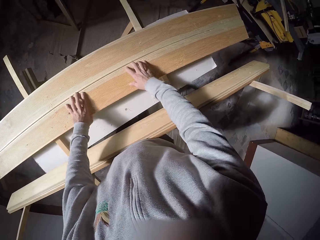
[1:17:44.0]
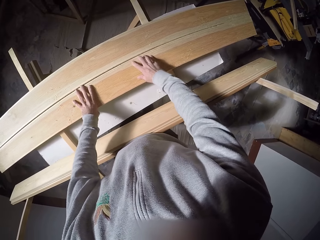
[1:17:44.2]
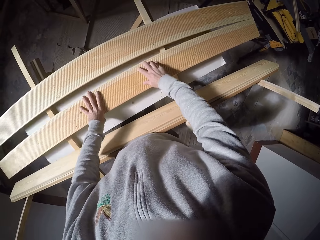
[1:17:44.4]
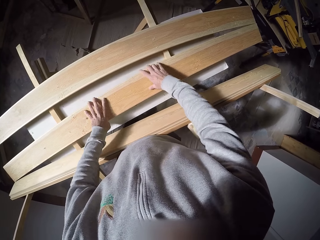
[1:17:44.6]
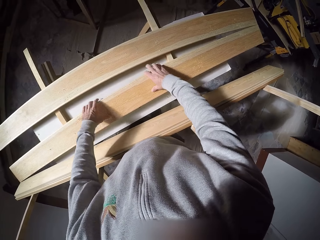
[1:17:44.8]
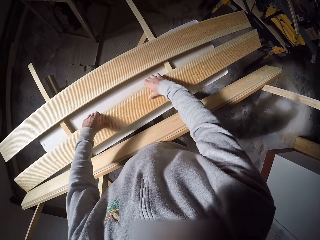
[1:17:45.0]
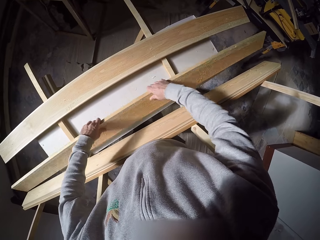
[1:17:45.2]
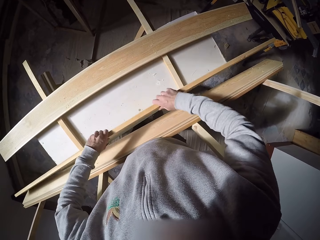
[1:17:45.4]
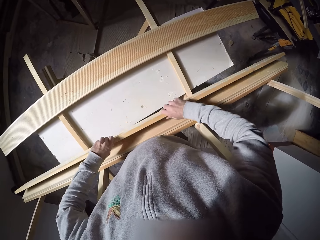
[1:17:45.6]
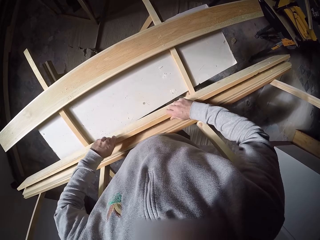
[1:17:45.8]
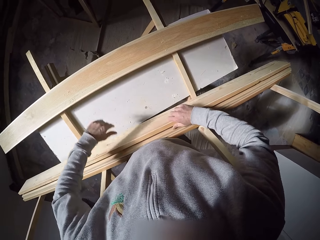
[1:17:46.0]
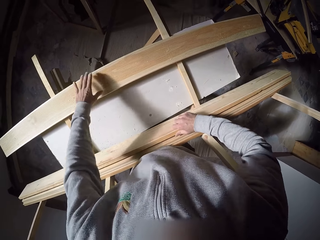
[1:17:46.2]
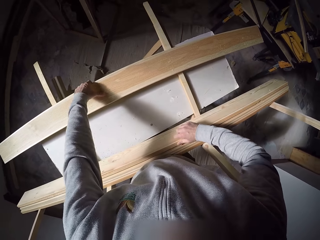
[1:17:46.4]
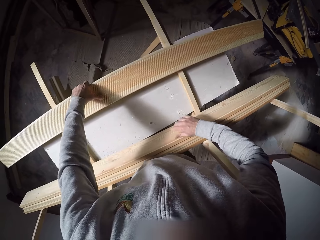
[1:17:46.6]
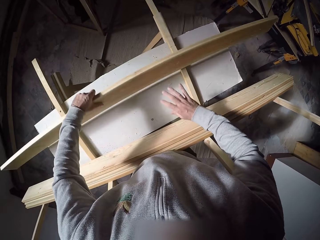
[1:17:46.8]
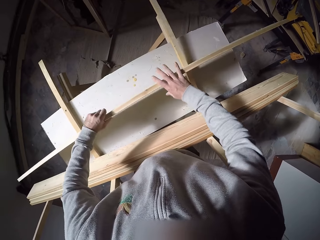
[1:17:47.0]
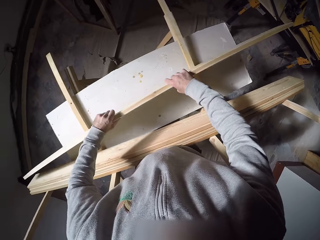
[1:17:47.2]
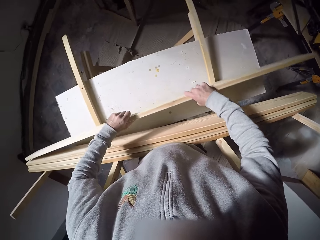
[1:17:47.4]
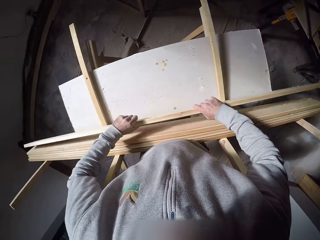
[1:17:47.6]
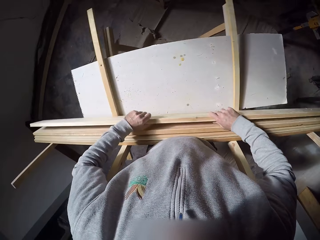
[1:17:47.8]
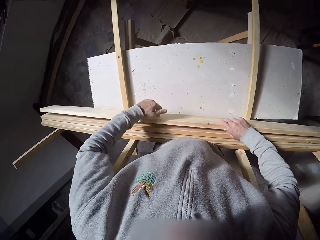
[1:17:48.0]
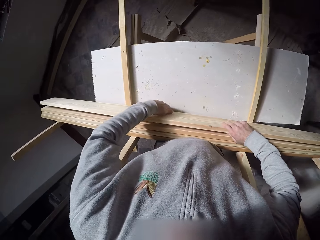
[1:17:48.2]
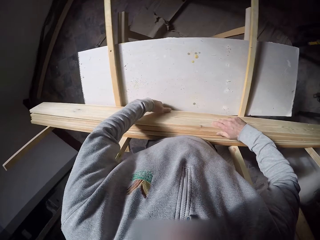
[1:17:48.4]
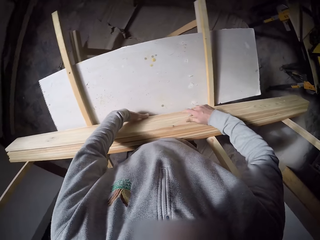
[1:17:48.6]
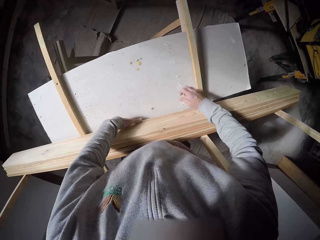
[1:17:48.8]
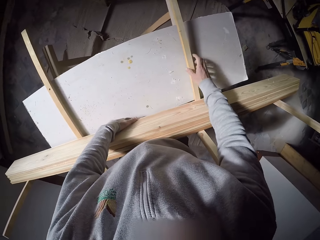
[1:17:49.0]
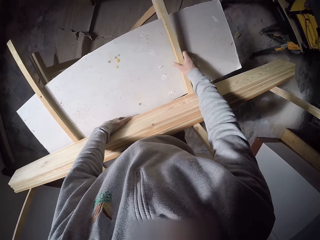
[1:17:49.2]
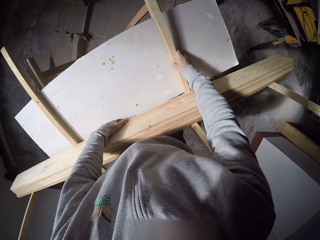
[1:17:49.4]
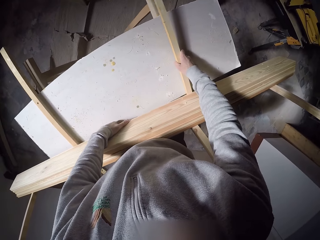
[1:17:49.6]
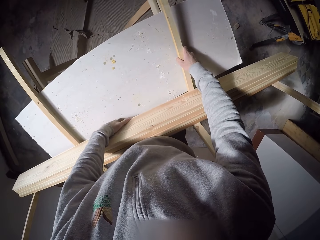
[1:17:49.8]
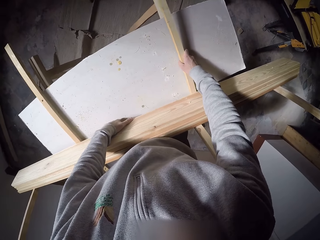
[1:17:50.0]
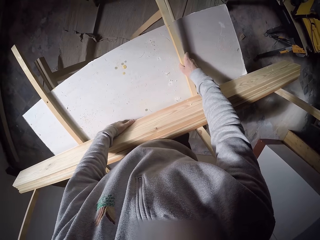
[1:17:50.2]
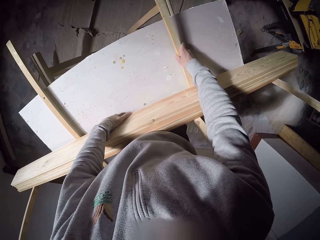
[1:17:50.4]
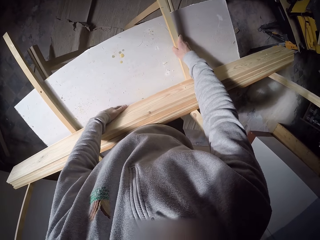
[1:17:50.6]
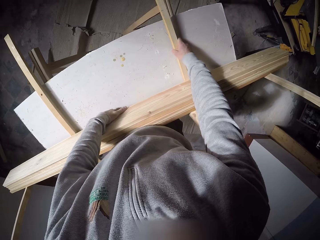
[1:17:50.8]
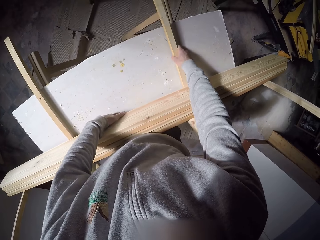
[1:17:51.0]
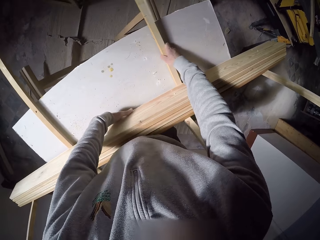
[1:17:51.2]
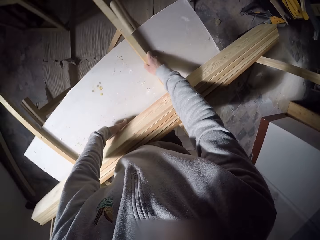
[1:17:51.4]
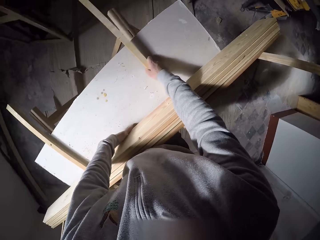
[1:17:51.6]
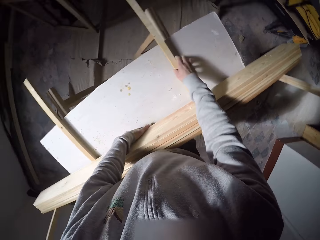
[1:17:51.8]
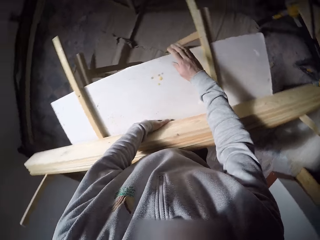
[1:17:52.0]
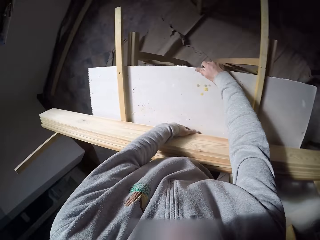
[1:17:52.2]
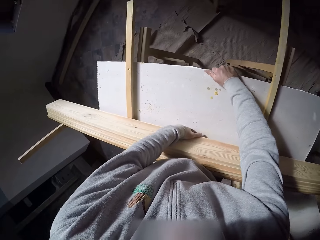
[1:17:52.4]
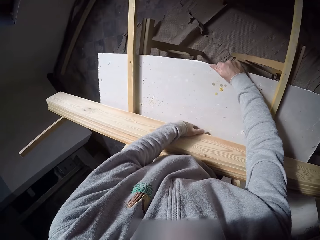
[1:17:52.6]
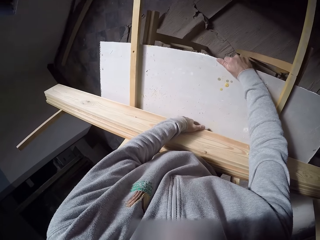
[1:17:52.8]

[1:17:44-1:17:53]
The camera wearer lifts upright another stand wood. They lift upright another stand wood again. They adjust the left stand woods.

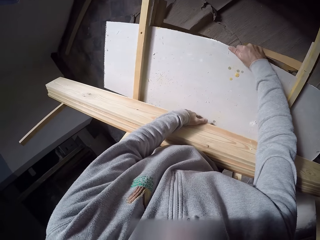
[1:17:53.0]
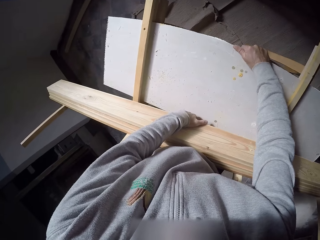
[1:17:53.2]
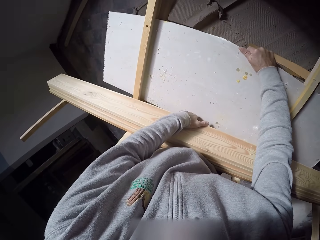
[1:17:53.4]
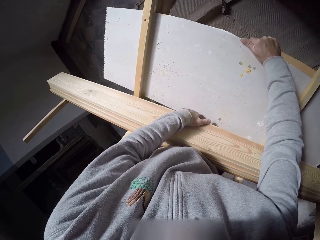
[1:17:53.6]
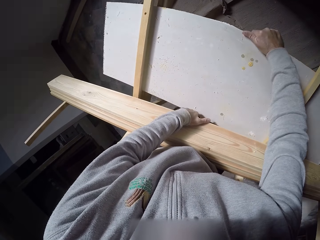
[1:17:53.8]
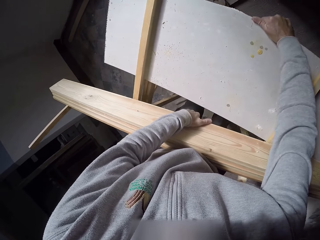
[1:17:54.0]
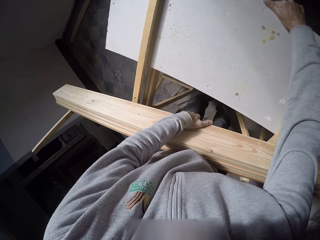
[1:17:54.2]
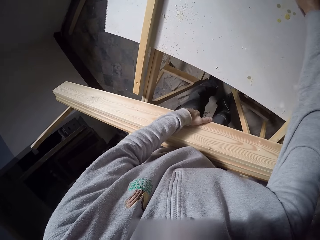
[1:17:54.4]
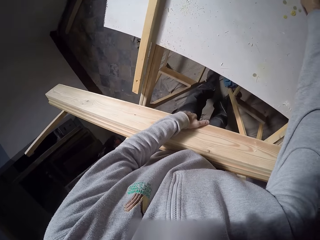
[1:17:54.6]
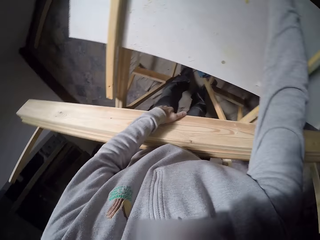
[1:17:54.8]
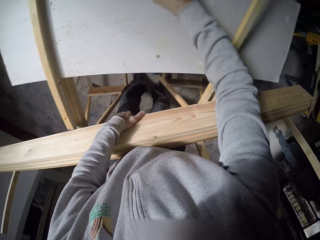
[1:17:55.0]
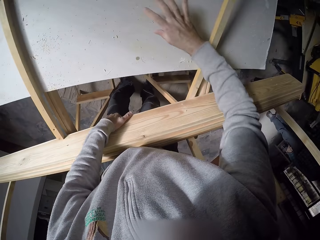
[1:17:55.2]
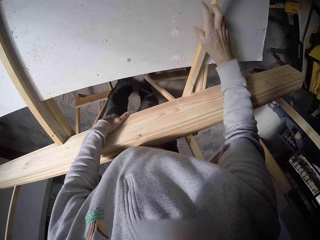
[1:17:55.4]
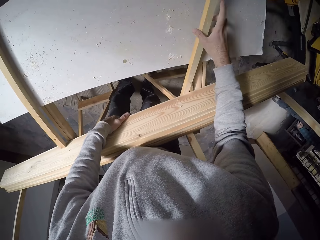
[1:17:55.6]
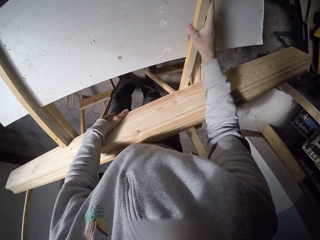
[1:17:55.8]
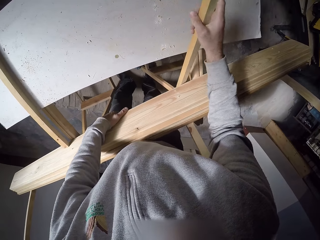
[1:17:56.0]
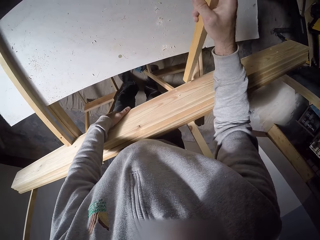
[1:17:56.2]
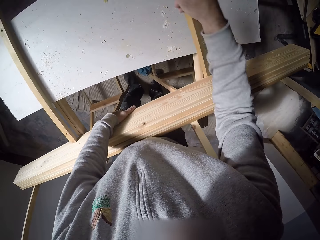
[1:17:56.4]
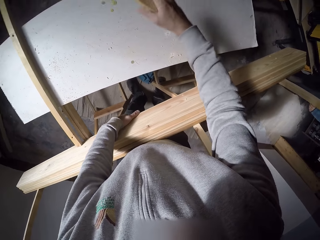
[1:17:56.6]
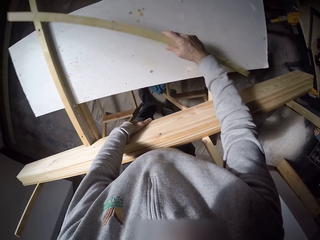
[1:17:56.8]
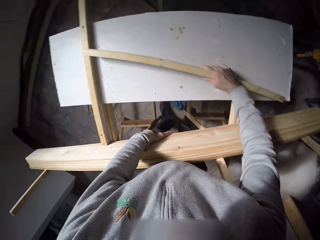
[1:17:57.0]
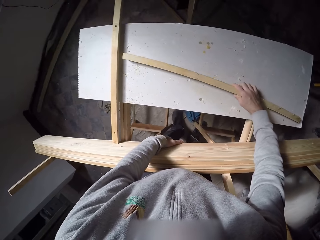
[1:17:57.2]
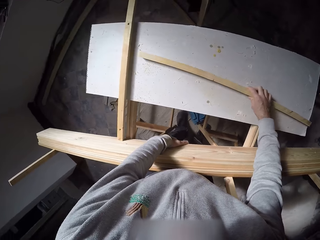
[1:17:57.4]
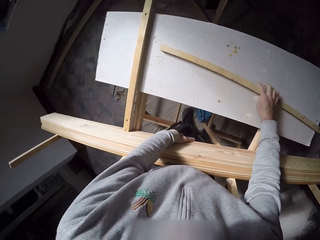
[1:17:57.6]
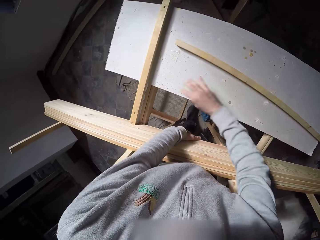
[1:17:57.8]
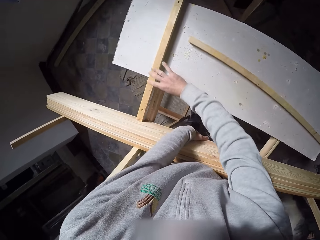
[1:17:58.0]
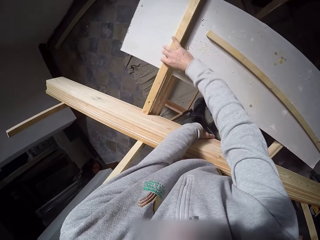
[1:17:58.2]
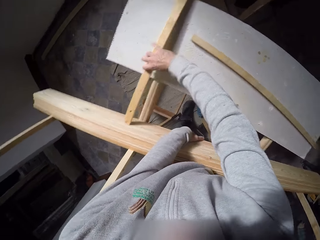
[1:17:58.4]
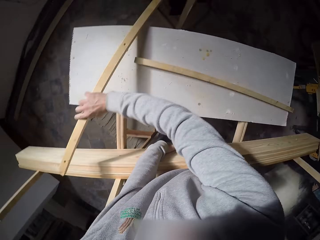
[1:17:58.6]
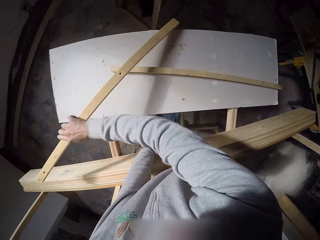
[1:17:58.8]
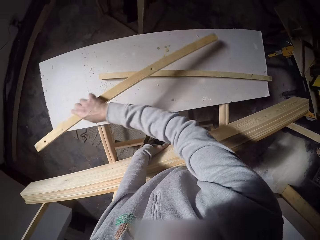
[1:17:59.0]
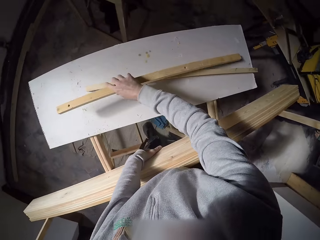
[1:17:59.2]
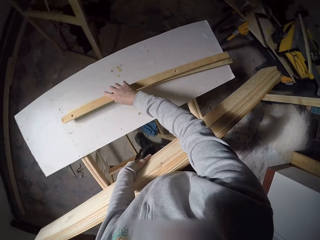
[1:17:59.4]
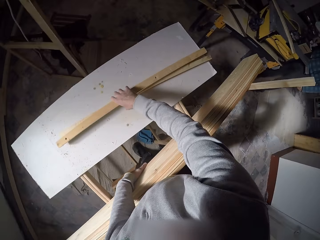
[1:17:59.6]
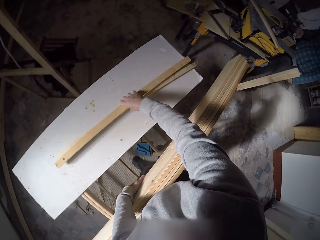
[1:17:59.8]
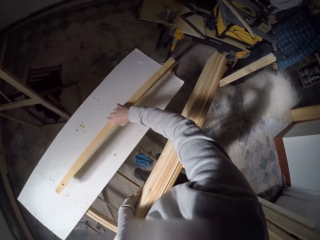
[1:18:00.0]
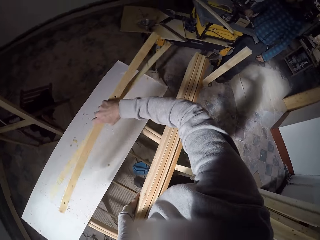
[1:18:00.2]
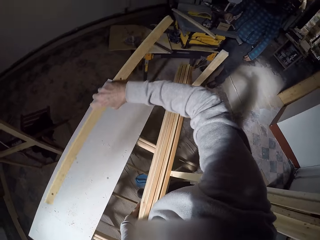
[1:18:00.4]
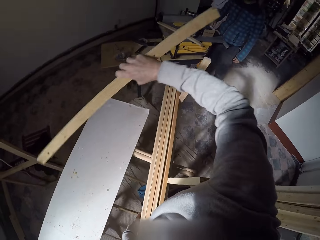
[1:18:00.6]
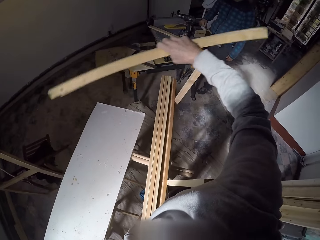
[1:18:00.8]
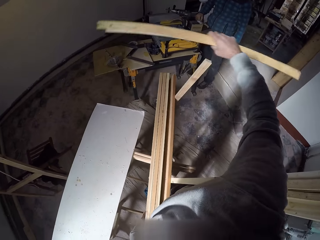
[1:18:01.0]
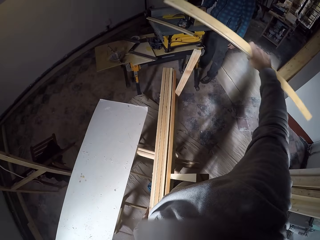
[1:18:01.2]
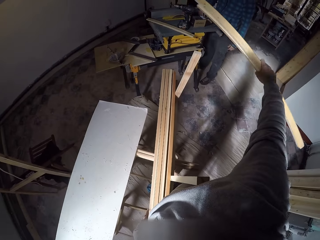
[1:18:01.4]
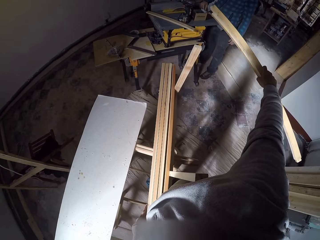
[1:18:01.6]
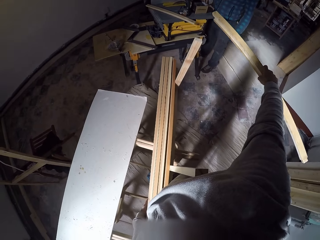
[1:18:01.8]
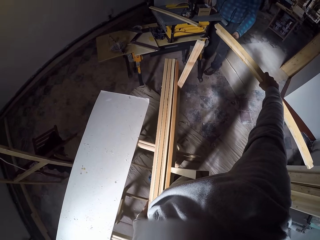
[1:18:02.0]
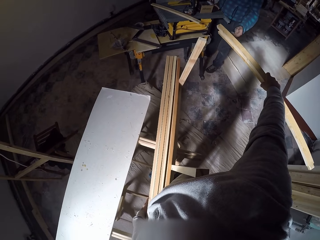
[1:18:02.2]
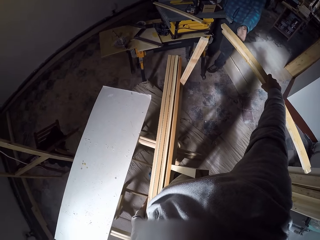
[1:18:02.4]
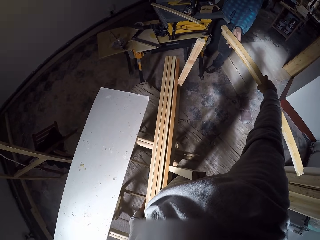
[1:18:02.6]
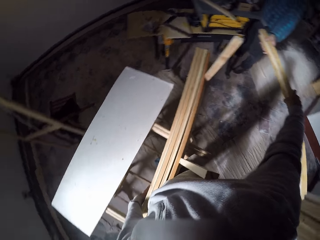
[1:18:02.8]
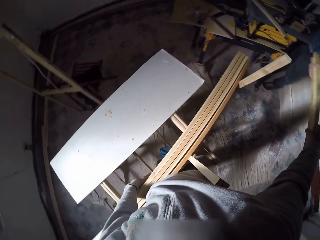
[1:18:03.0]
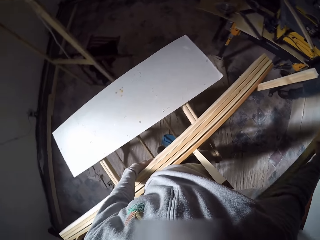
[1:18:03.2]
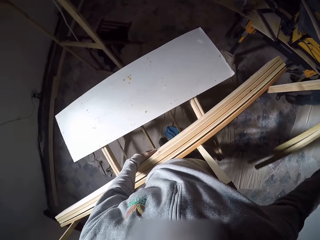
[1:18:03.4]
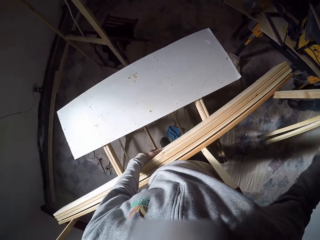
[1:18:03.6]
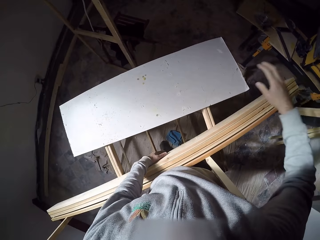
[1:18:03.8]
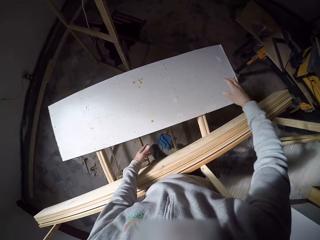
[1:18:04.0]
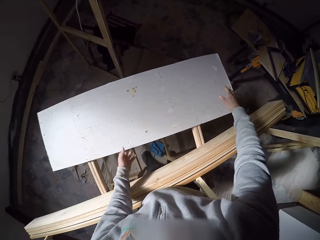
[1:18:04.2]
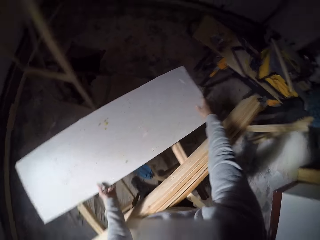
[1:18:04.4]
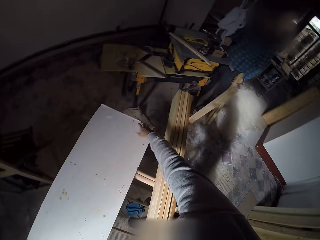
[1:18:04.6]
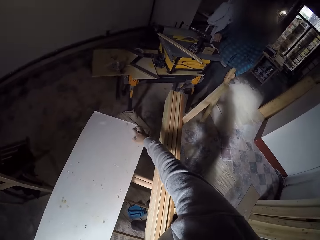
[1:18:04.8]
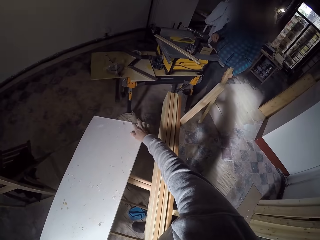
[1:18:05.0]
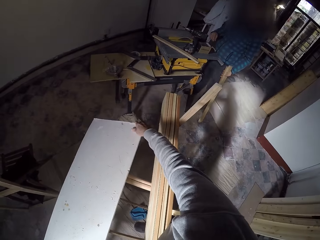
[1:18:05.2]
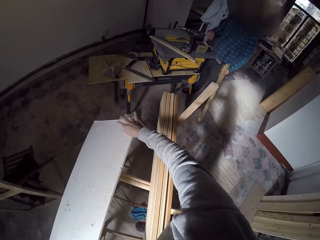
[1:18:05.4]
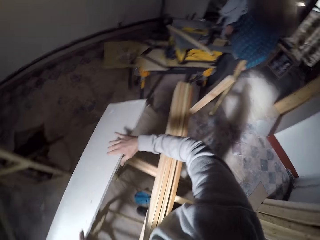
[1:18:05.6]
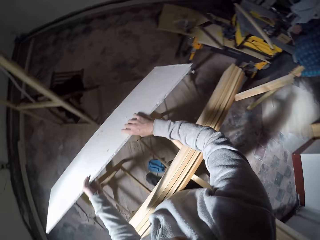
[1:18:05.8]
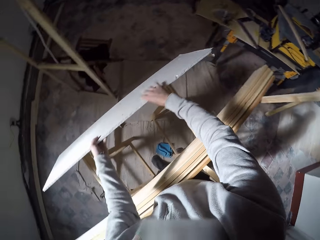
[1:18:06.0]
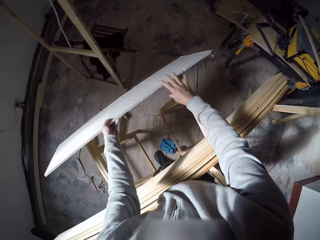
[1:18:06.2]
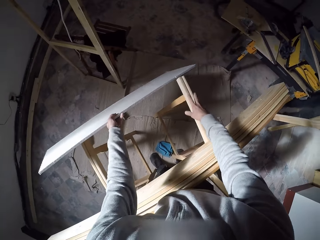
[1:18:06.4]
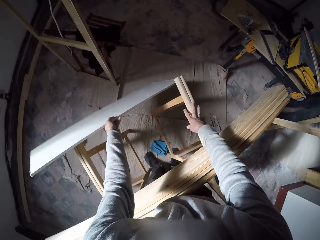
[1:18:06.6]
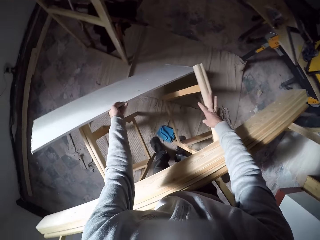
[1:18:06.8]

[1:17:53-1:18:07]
The camera wearer adjusts a flat board under the wooden structure with his right hand. He removes a wooden plank under the wooden structure with his right hand. He drops the wooden plank on the flat board with his right hand. He removes a wooden plank from the wooden structure with his right hand. He drops the wooden plank on the flat board with his right hand. He picks the two wooden planks from the flat board with his right hand. A man stands beside a table saw in the workshop. The camera wearer hands over the two wooden planks to the man with his right hand. The man takes the wood pieces from the camera wearer. The camera wearer pushes down the plywood from the wood stand. He drops a flat wooden board on the floor with his left hand.
